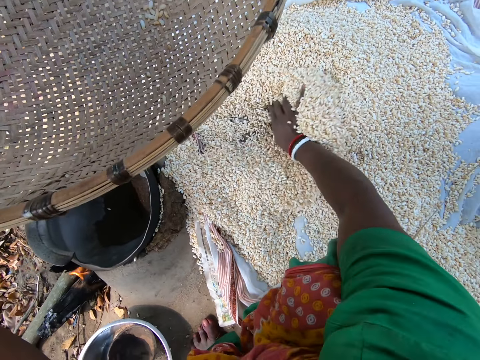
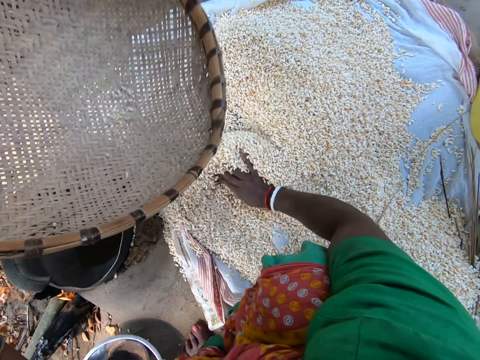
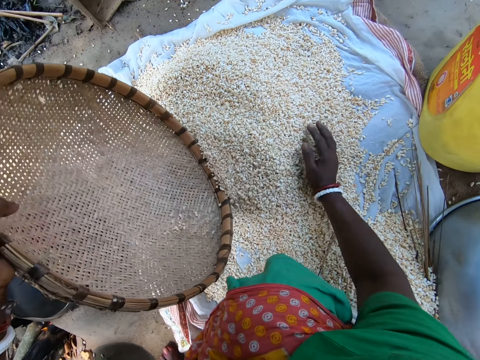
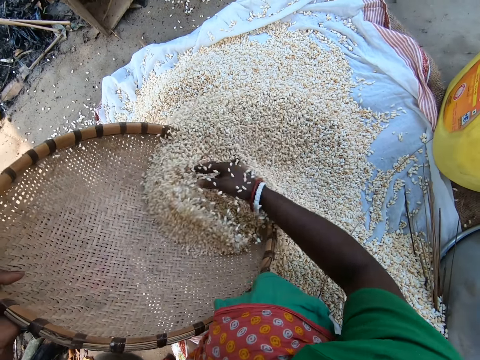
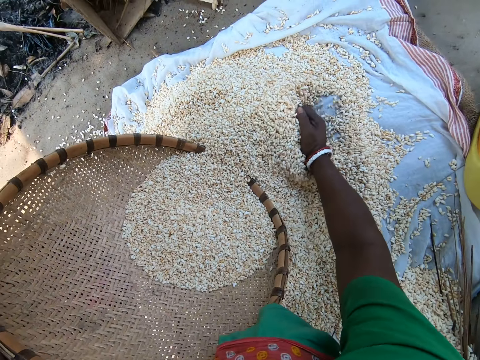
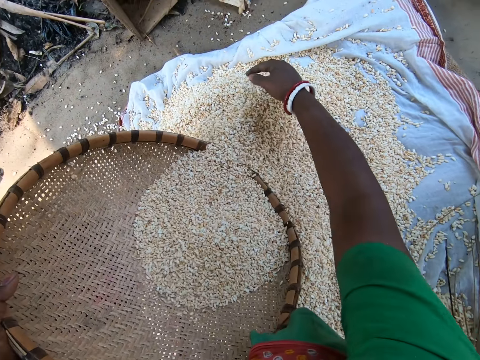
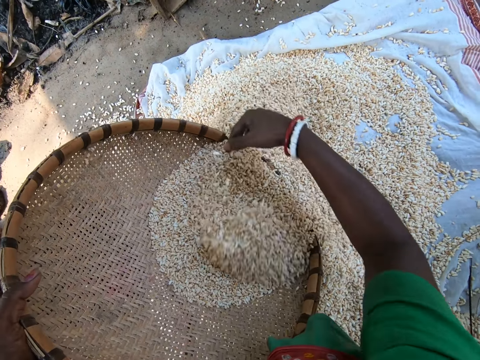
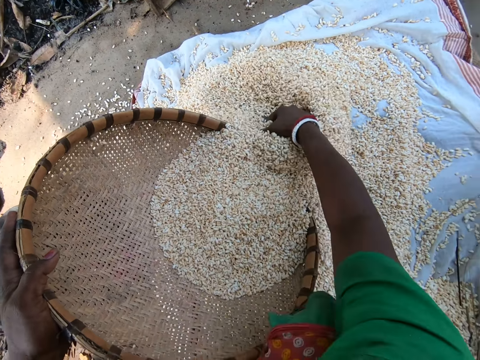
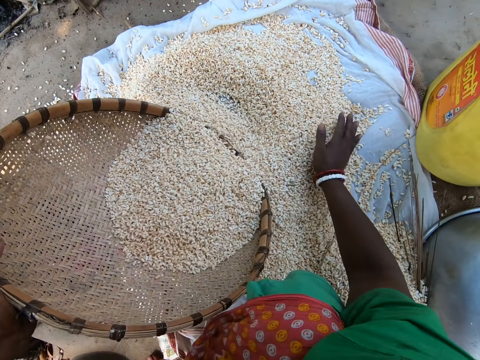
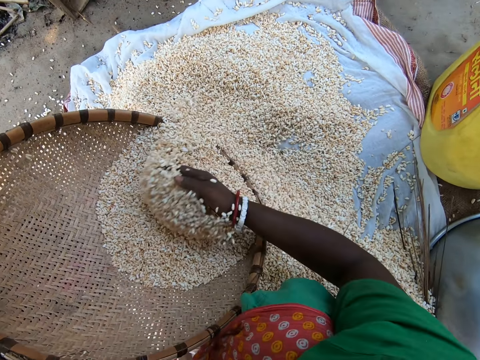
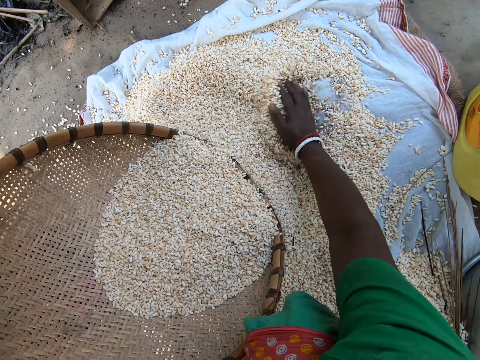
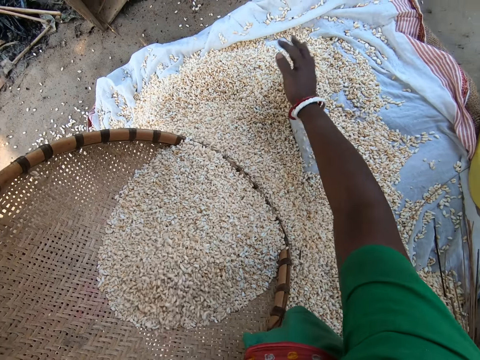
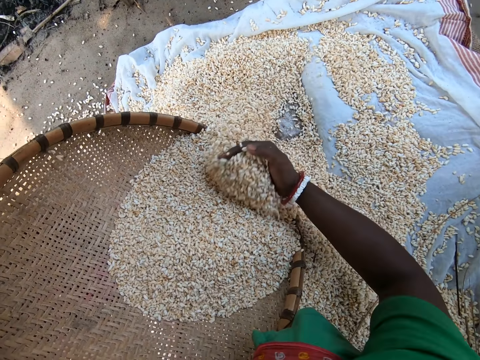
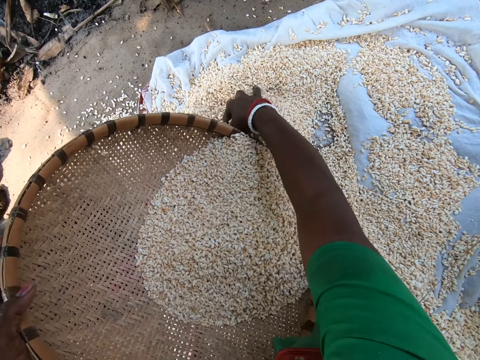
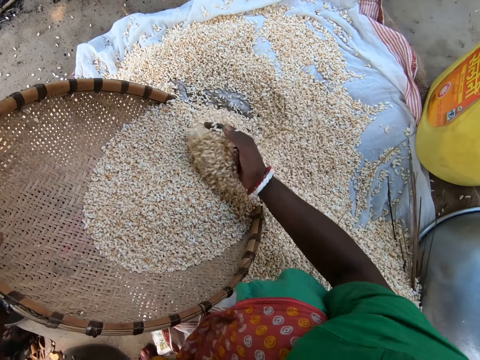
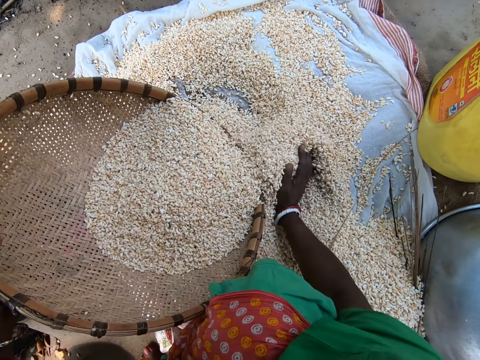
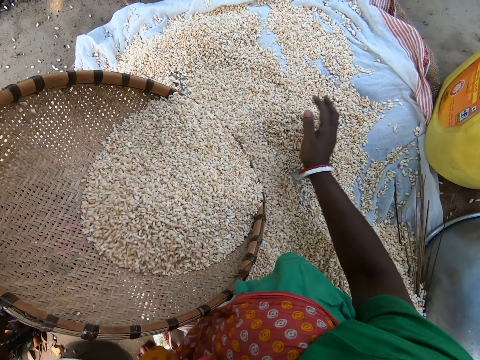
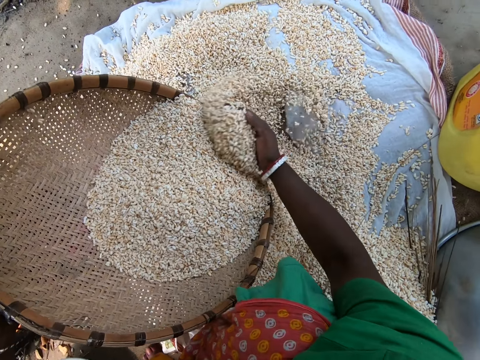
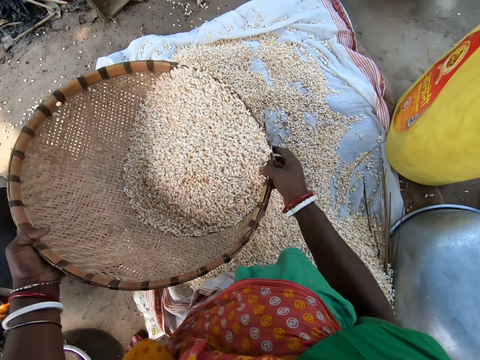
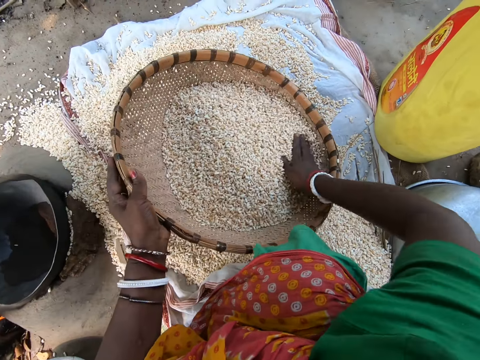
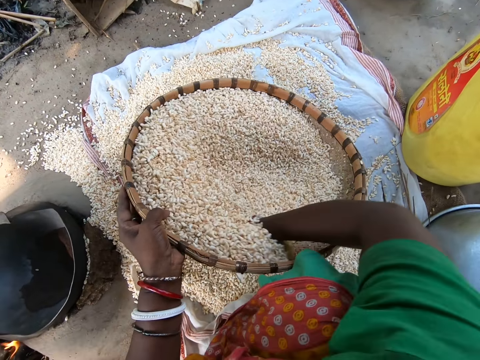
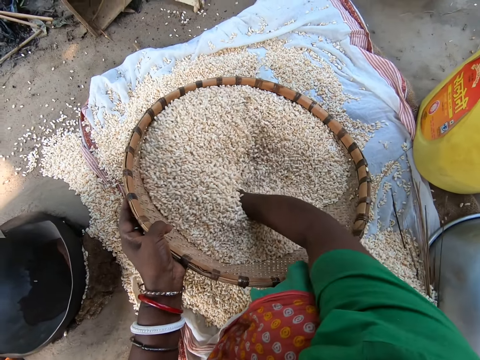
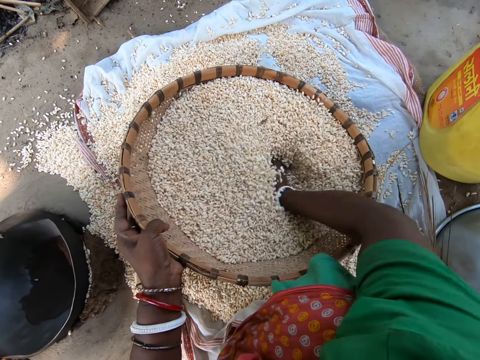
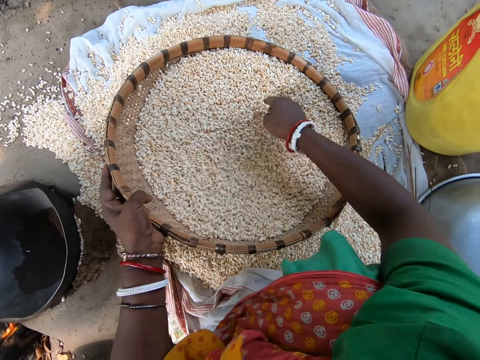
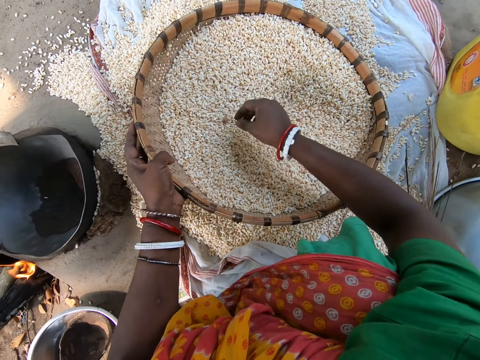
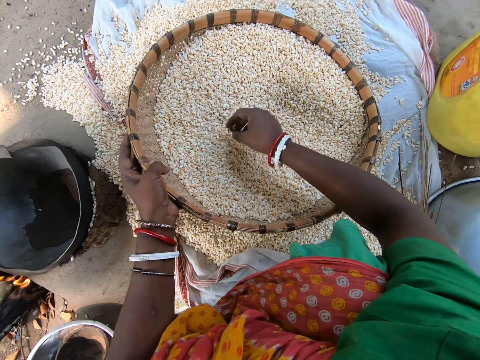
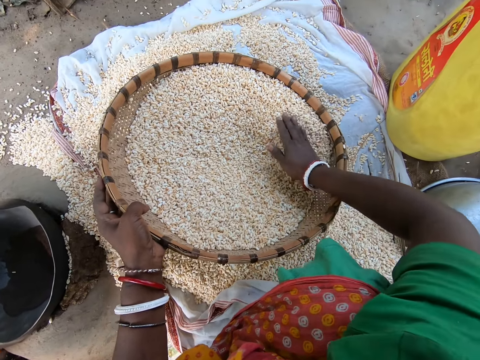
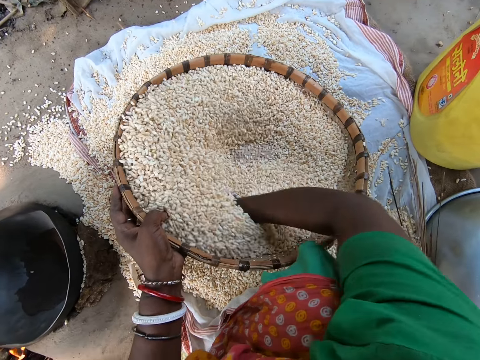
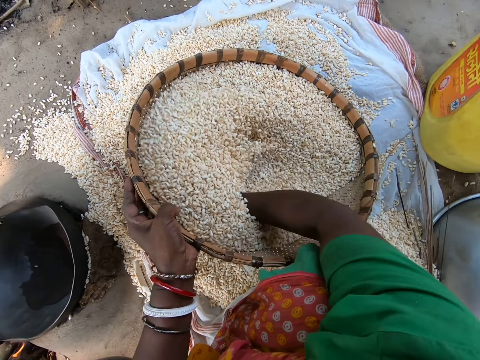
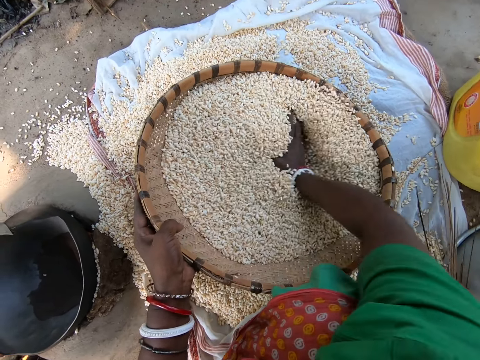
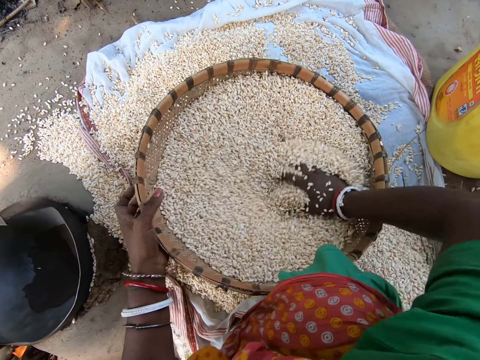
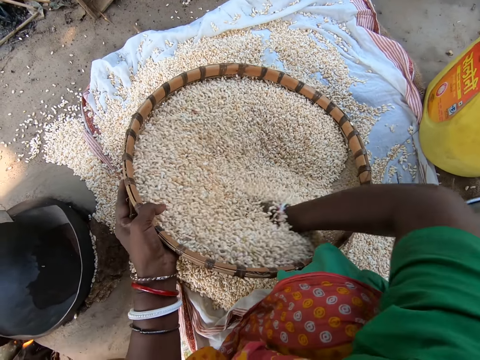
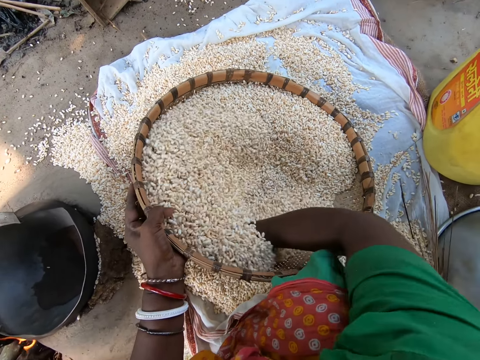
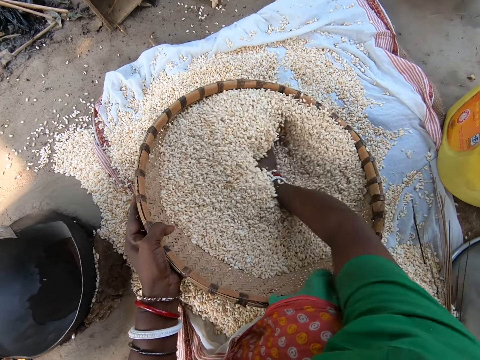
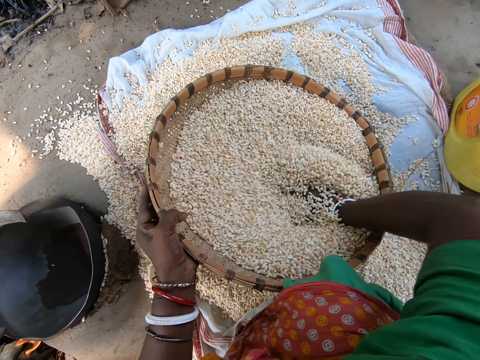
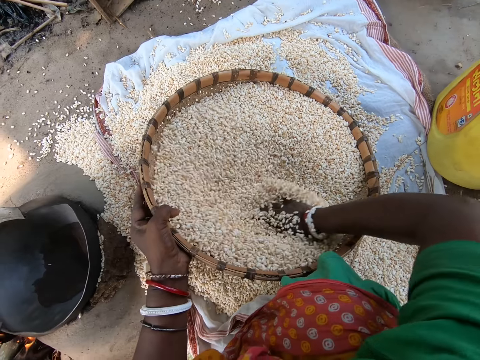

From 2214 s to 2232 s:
The camera wearer puts maize seed into the winnowing tray with the right hand. They sort maize seeds with hands. They stir cereals in the winnowing tray with the right hand. They pick a dirt from the winnowing tray, throw the dirt away, and stir cereals in the winnowing tray with the right hand.

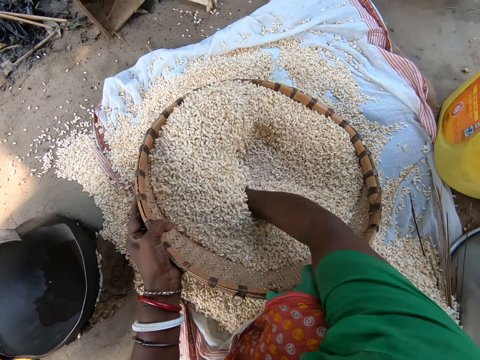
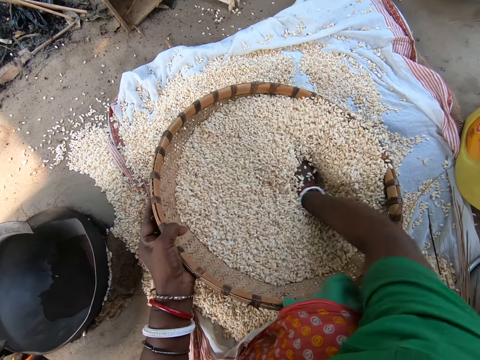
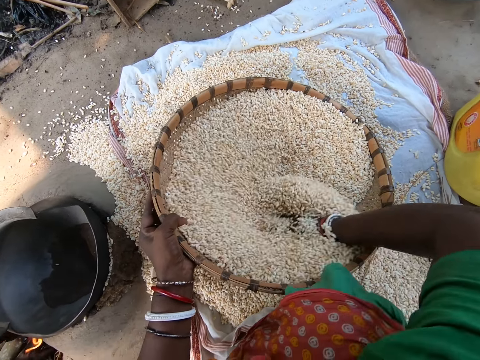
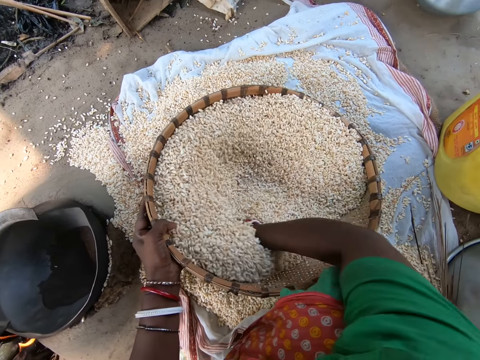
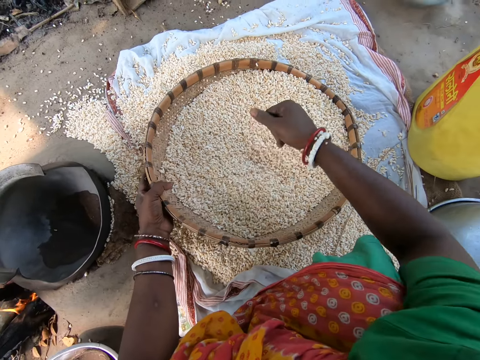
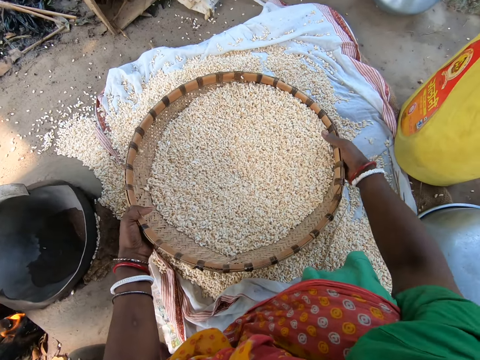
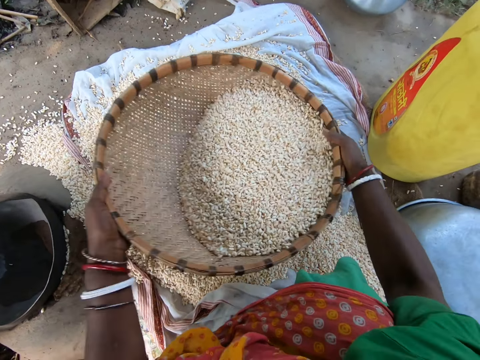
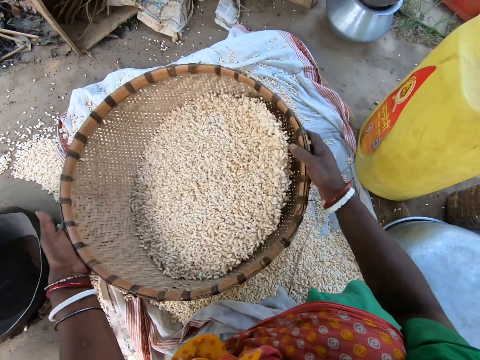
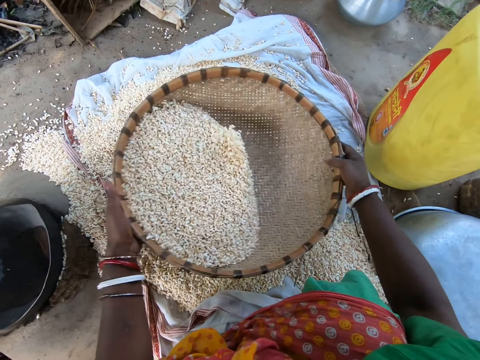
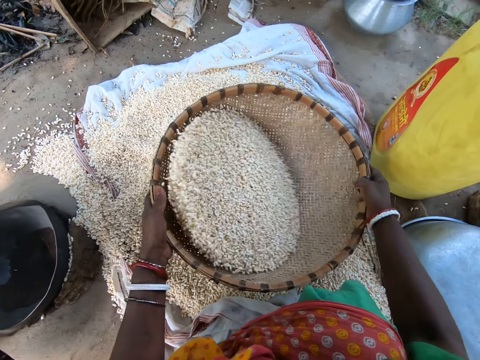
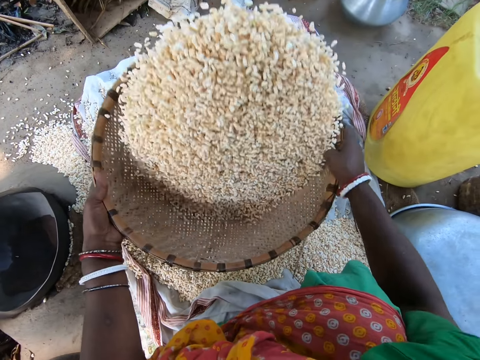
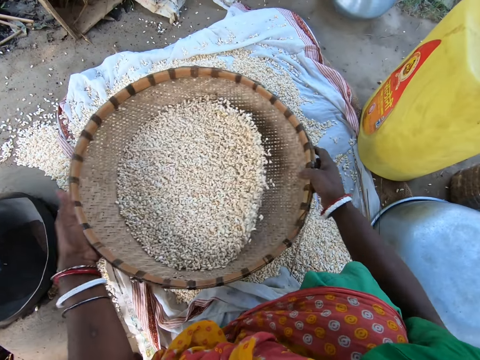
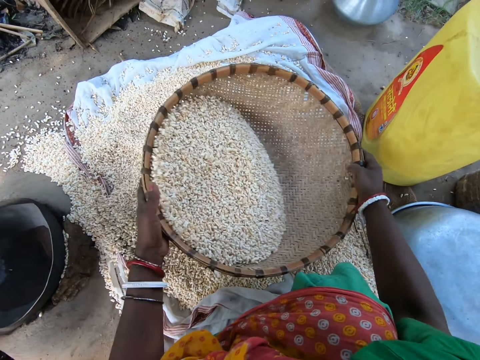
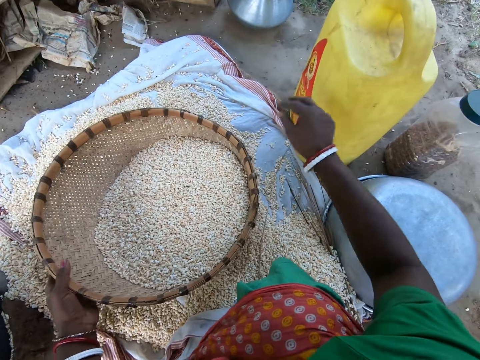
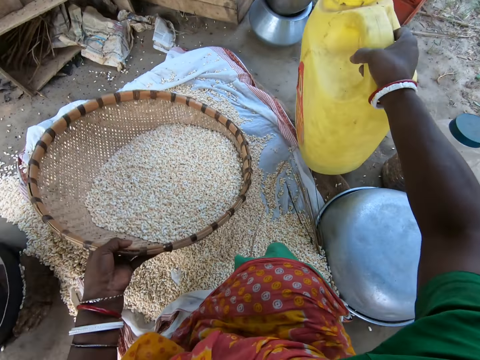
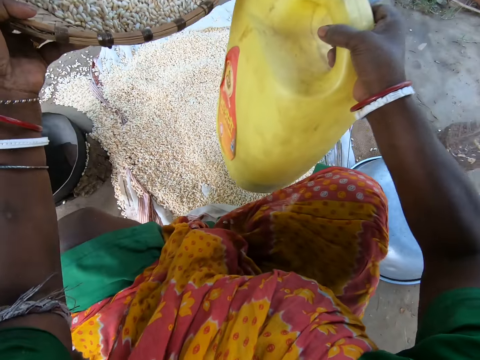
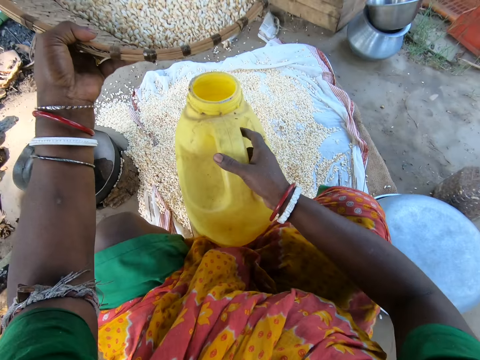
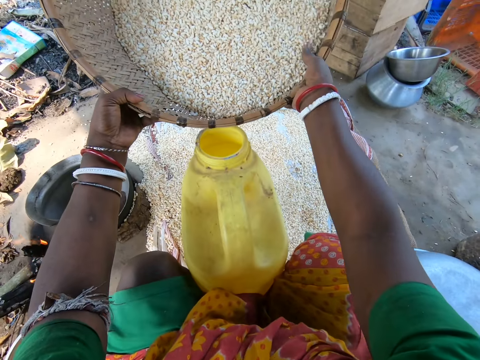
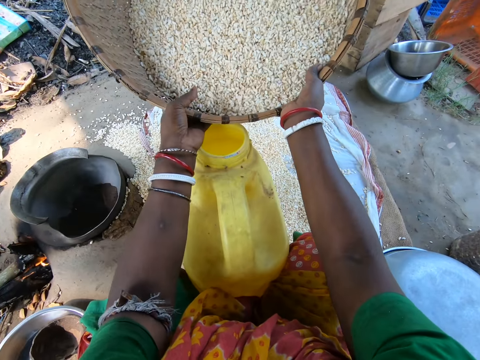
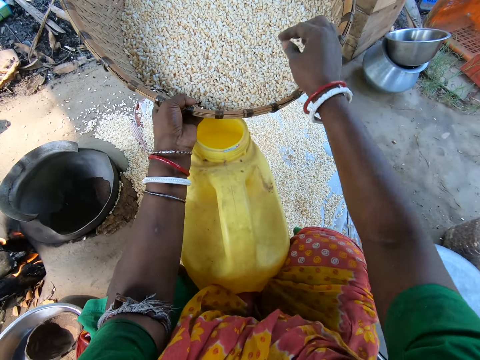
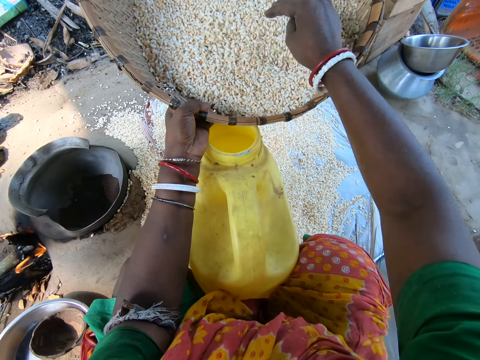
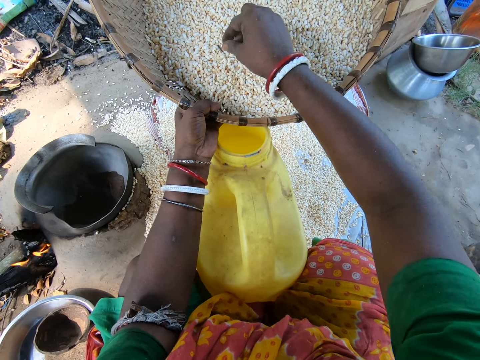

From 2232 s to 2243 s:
The camera wearer shakes the winnowing tray. They winnow maize seeds. They pick the jerry can. They remove dirt from the cereals.
